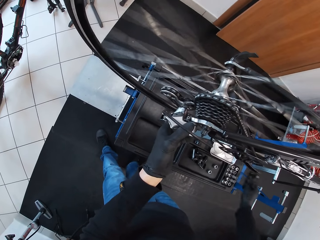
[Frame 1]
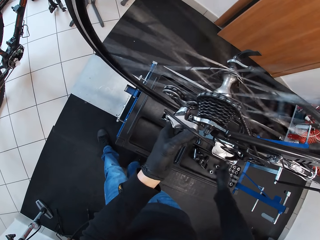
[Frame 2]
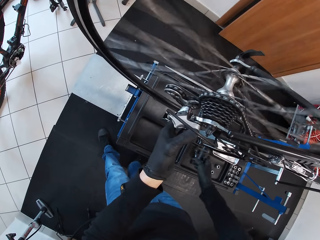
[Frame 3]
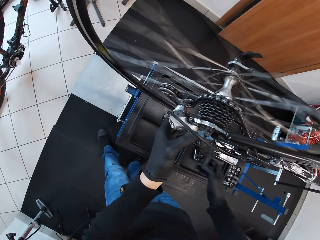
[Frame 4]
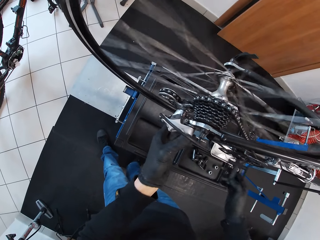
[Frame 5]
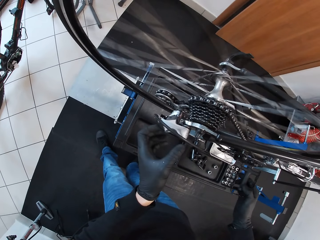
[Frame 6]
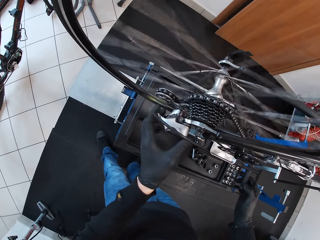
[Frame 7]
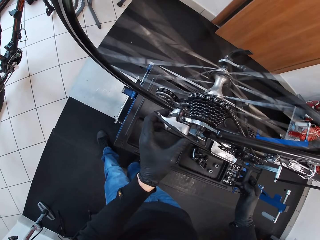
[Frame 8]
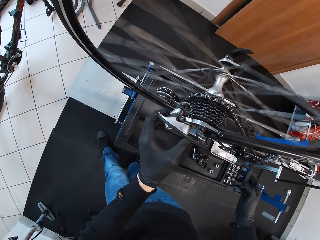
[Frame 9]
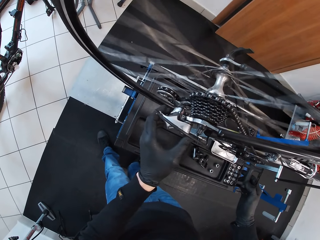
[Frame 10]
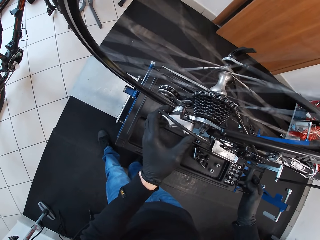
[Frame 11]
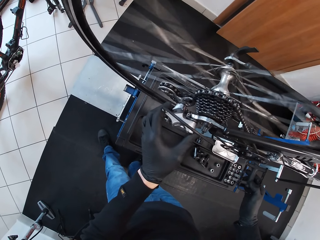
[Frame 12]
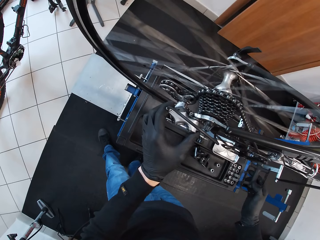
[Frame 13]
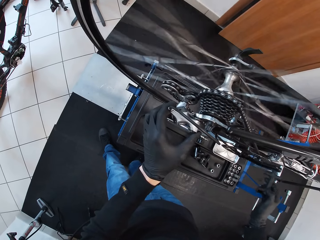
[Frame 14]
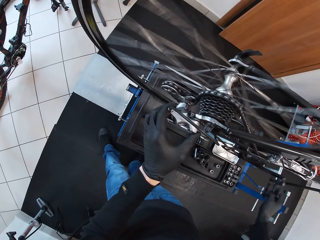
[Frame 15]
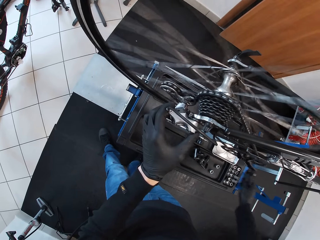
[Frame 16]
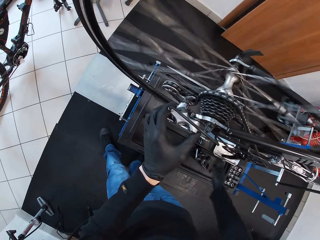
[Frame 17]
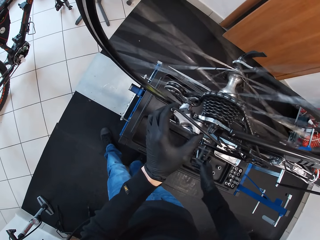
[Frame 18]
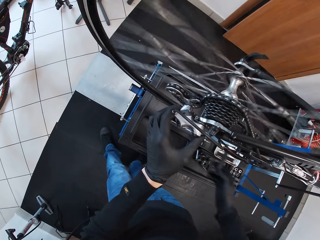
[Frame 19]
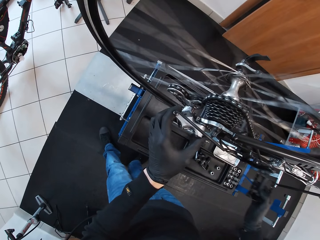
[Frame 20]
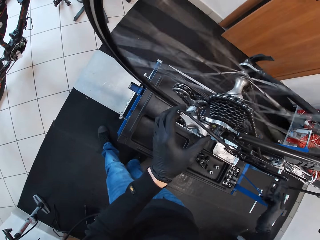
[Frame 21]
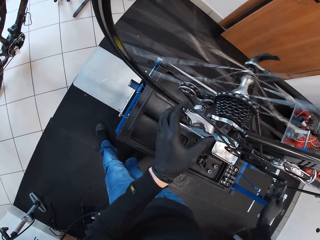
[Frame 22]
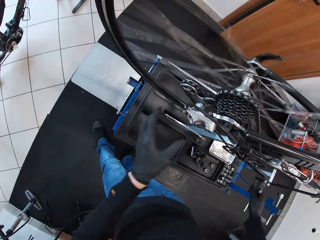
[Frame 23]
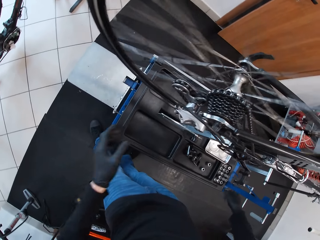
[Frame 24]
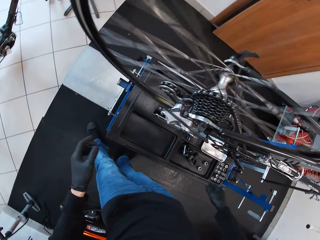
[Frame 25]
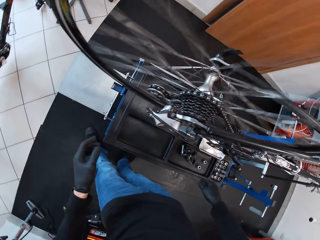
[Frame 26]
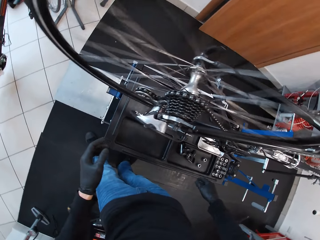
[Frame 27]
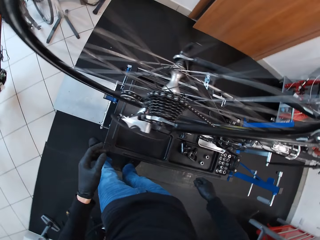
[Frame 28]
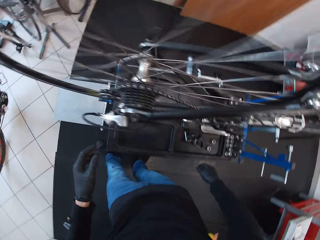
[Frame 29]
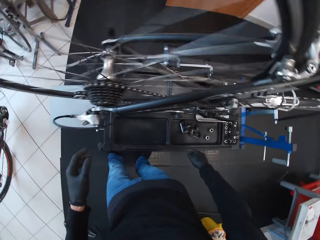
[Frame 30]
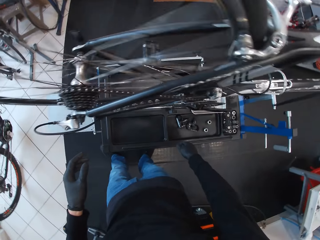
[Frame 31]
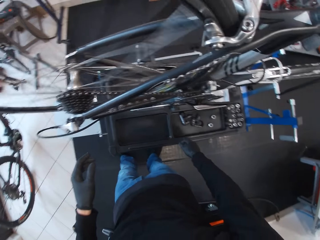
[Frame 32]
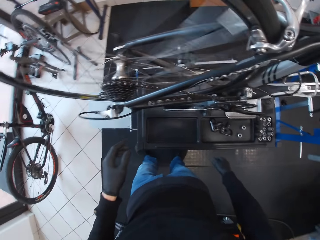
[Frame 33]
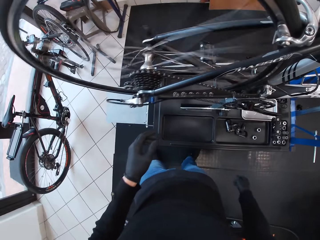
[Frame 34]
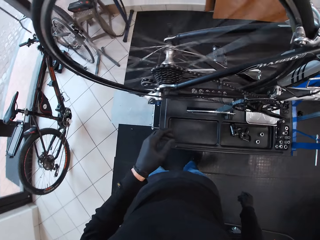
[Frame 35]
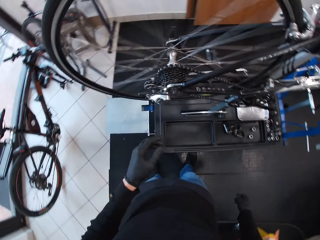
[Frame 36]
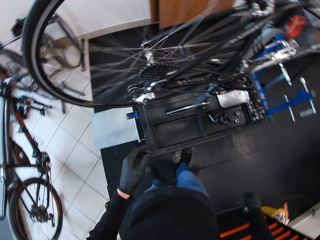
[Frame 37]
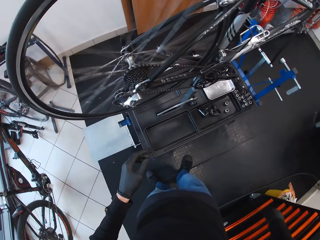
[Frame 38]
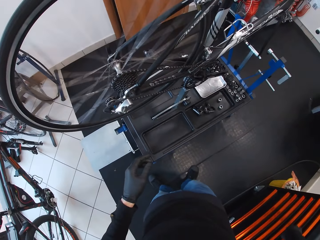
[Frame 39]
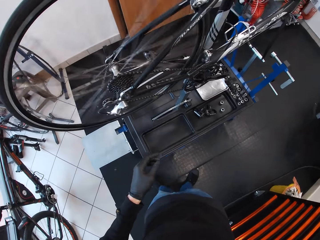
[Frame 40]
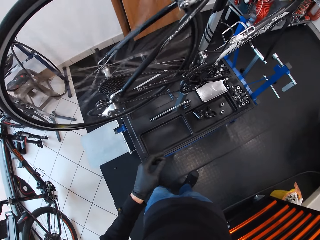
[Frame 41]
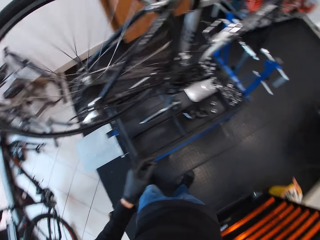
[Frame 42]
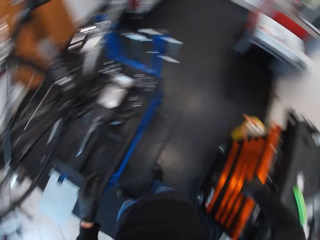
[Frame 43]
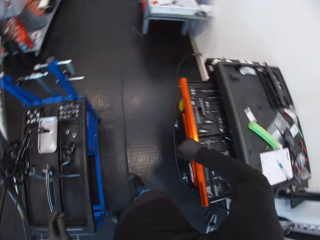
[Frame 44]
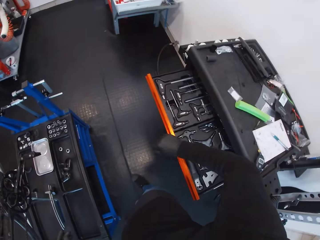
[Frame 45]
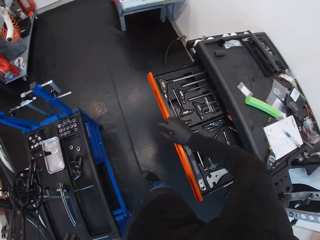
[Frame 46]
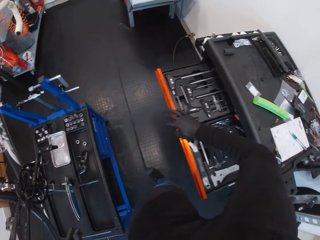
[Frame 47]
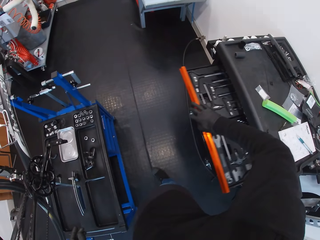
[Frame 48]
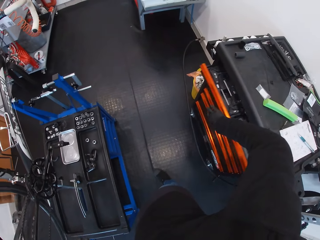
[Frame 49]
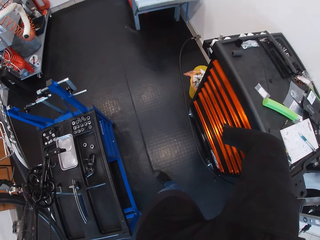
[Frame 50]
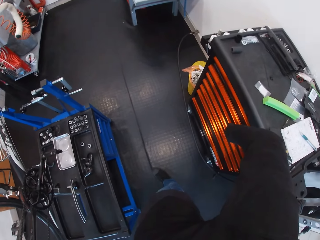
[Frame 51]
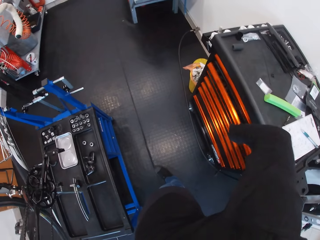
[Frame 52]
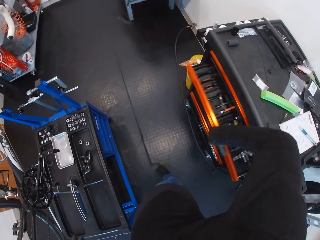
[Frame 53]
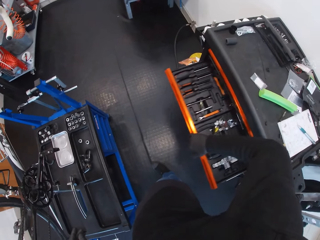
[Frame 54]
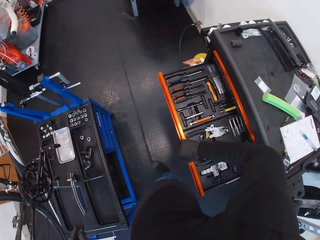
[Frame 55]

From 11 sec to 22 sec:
The camera wearer rotates the pedal. They touch the bicycle chain. They rotate the pedal. They stare at the bicycle. They hold a tool box. They open the tool box. They close the drawer.

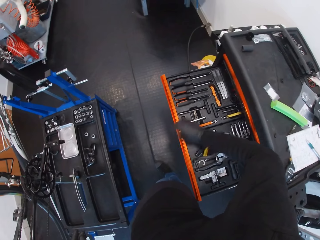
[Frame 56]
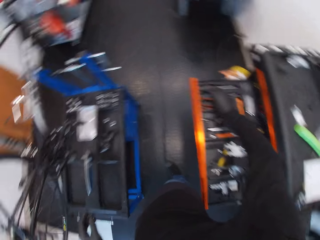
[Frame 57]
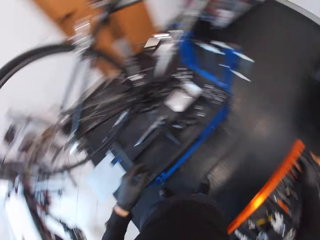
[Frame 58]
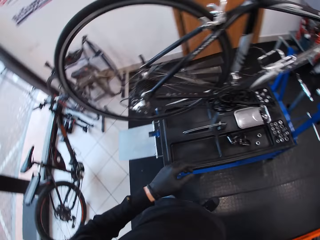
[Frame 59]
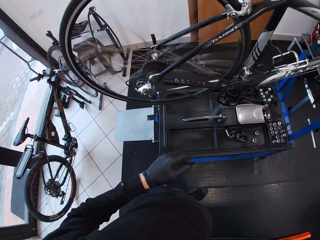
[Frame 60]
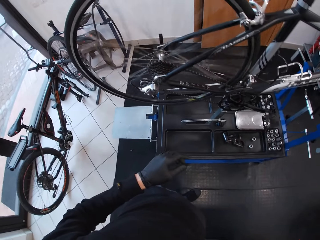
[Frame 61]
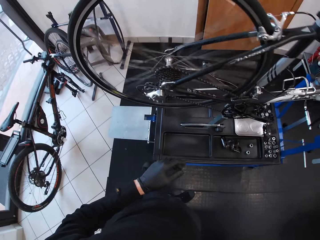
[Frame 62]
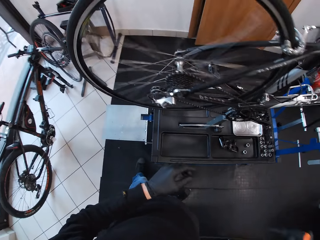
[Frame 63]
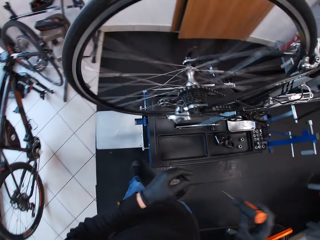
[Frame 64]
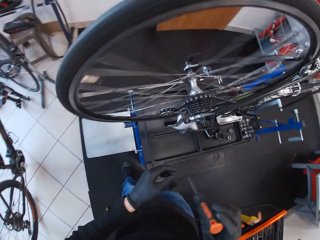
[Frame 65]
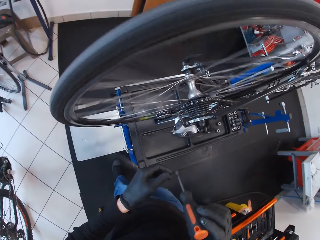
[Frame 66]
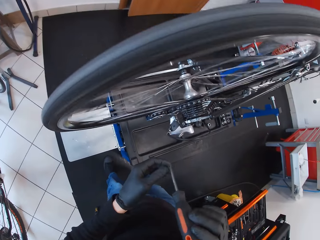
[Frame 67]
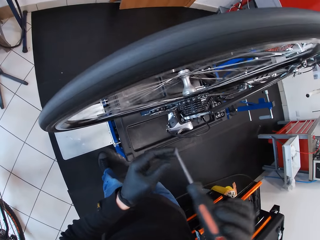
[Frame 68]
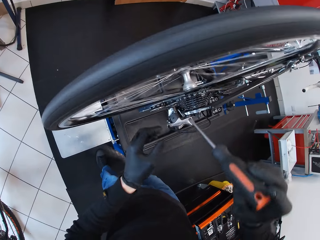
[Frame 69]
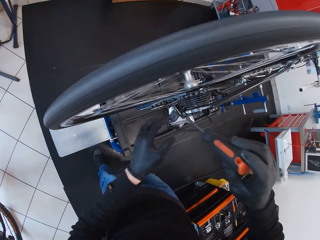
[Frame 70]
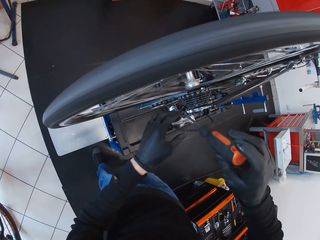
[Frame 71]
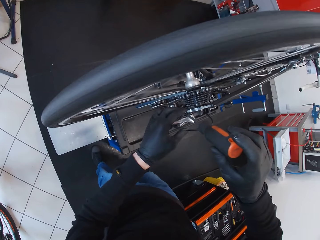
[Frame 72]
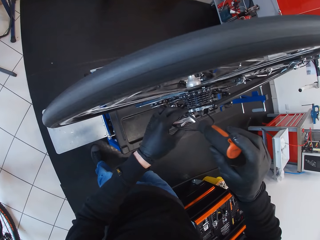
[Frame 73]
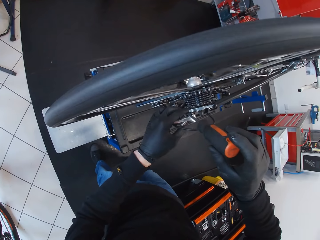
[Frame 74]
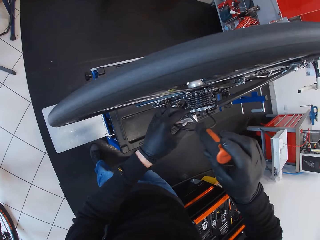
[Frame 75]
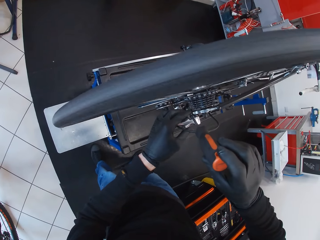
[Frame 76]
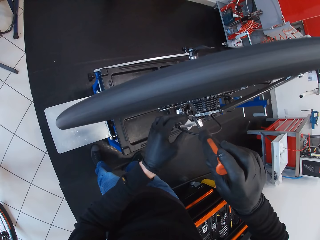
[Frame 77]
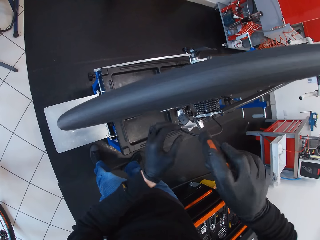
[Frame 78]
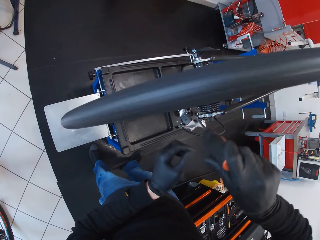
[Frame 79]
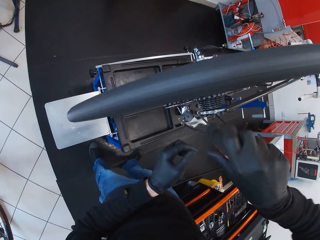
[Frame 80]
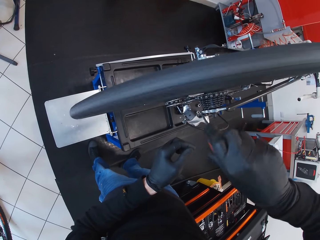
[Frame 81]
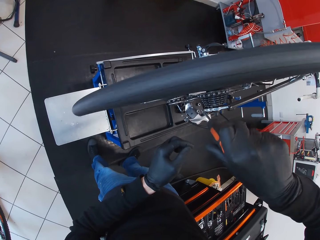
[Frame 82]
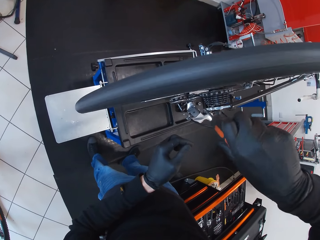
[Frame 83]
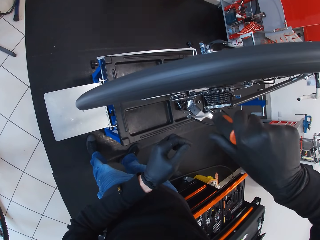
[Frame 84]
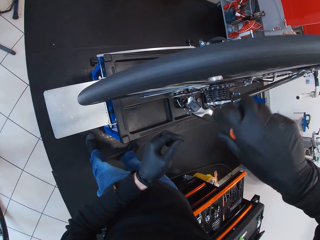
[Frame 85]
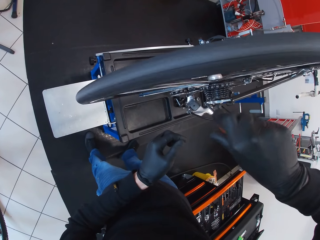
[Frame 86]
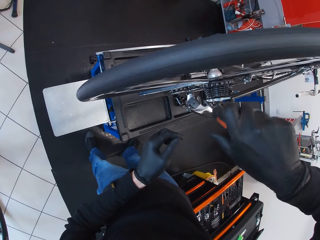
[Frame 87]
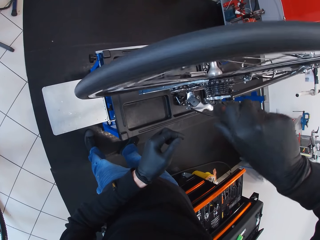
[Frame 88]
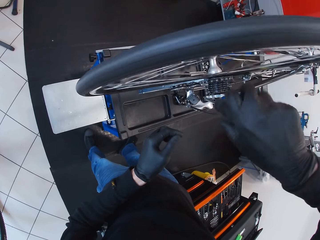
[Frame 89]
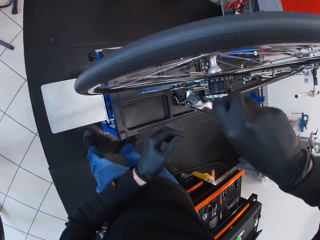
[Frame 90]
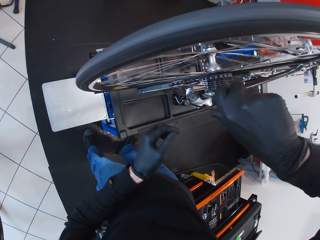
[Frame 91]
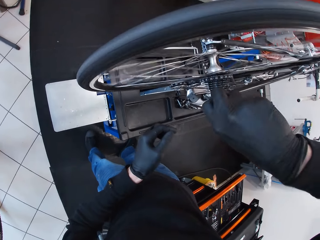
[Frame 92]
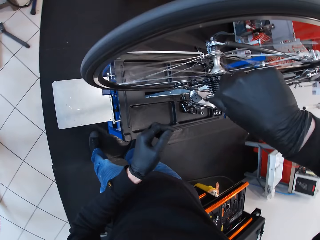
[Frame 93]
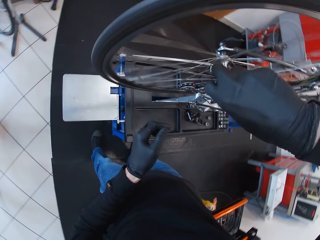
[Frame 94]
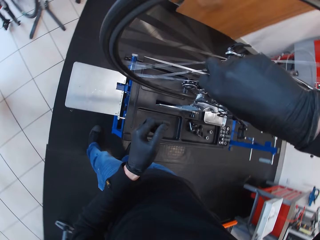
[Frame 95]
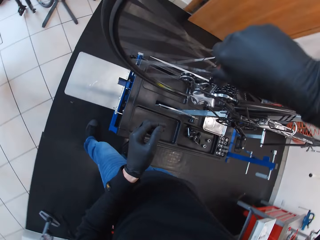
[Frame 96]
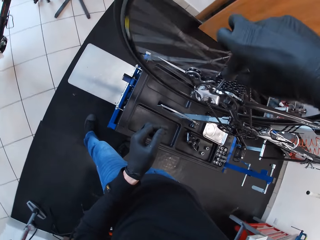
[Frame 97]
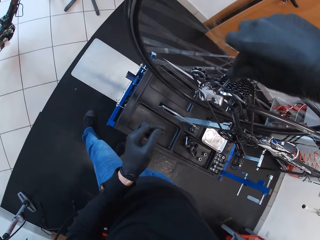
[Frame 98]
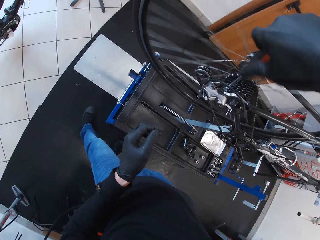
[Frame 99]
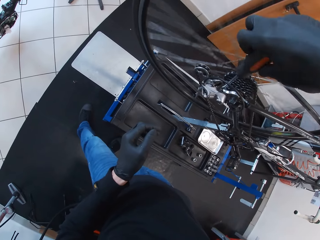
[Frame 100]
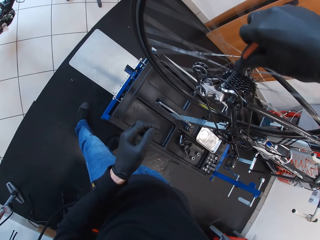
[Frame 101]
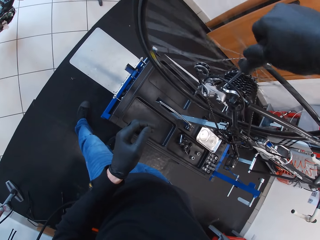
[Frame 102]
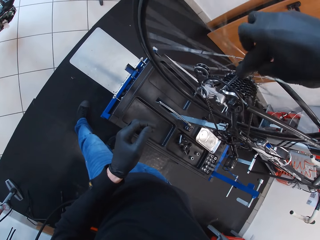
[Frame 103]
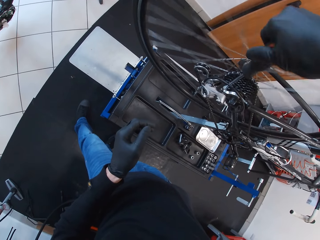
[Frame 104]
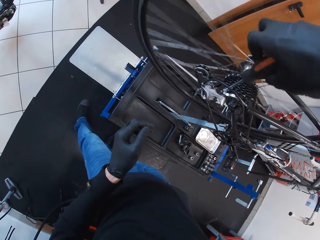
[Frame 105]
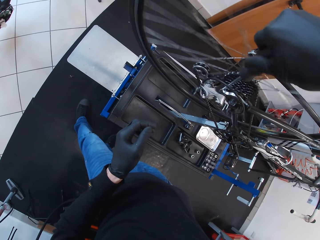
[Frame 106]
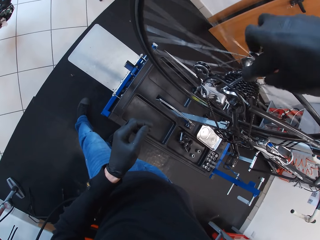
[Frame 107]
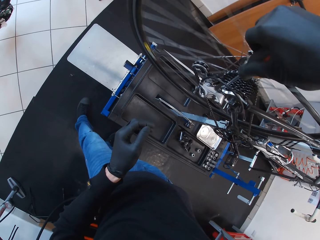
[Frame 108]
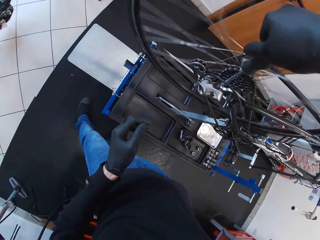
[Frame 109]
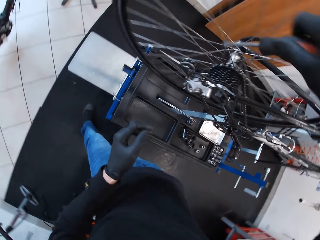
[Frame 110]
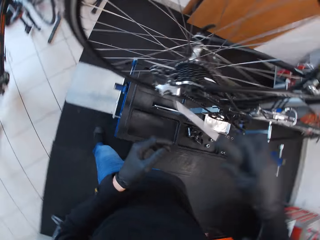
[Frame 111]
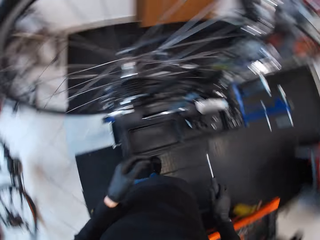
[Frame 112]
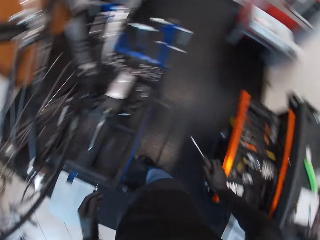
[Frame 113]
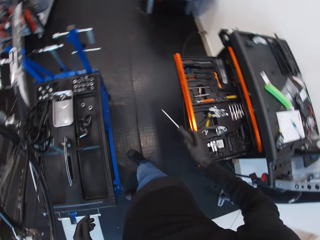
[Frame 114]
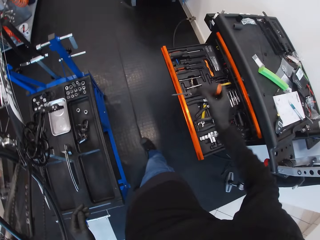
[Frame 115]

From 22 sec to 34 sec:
The camera wearer opens the drawer. They pick up the screwdriver in the tool box. They move around. They touch the screwdriver. They fix the pedal parts with the screwdriver. They open the pedals with a screw.
